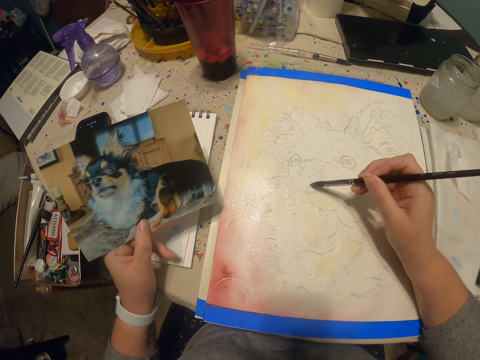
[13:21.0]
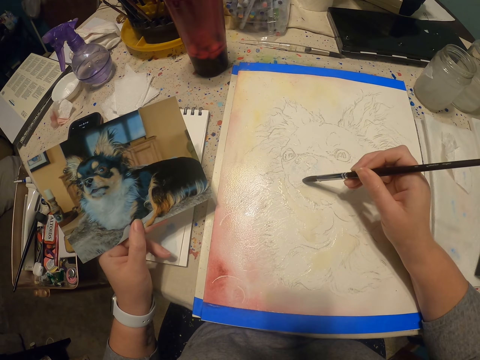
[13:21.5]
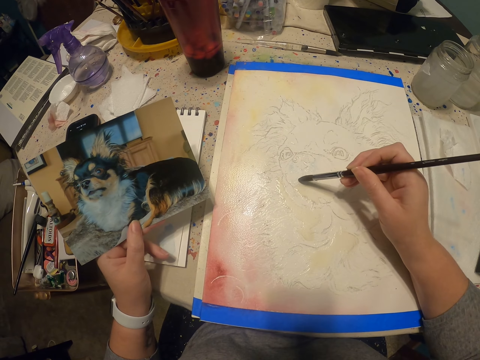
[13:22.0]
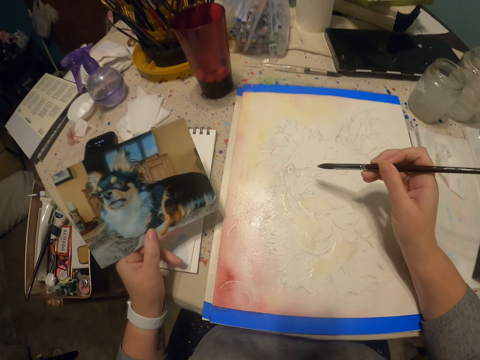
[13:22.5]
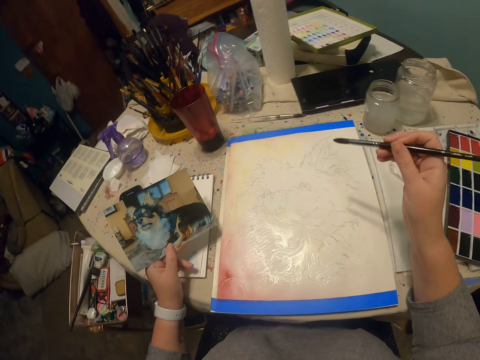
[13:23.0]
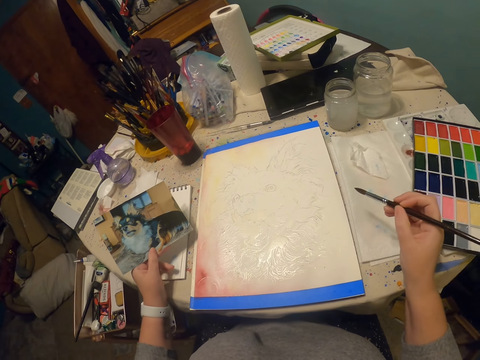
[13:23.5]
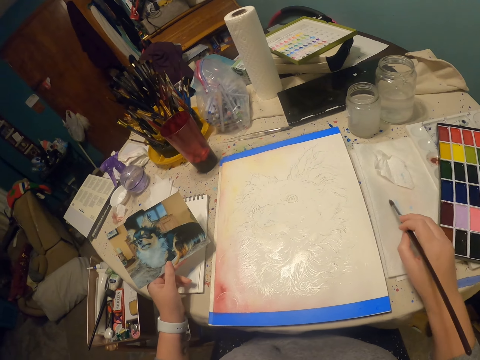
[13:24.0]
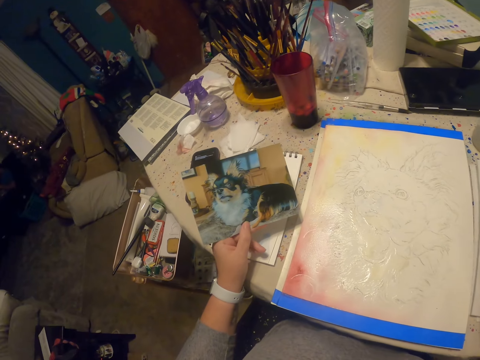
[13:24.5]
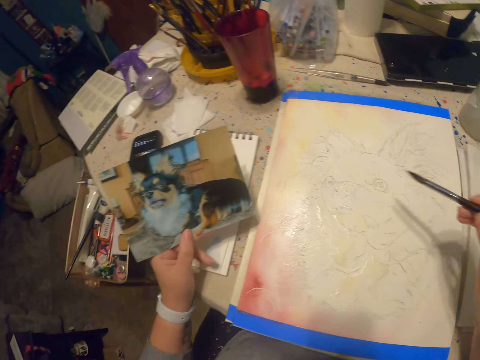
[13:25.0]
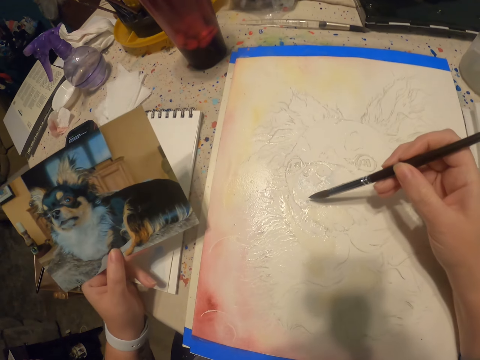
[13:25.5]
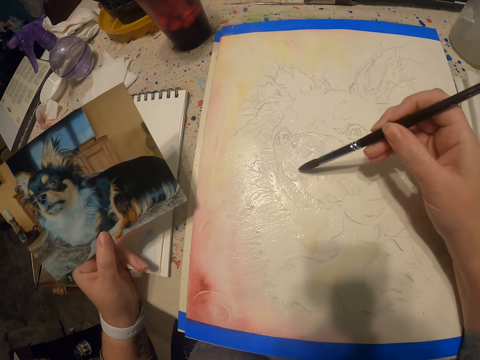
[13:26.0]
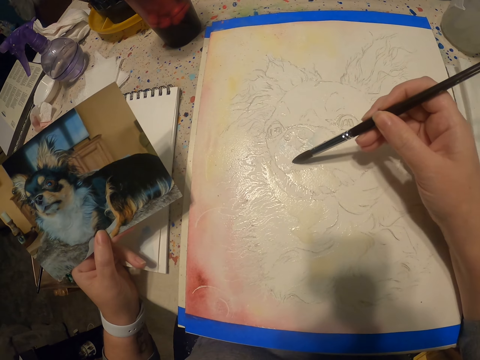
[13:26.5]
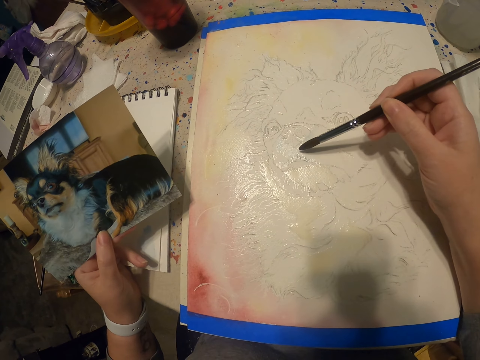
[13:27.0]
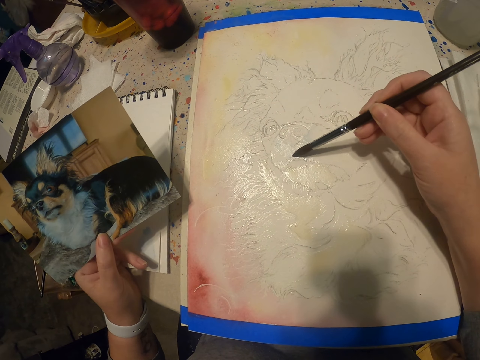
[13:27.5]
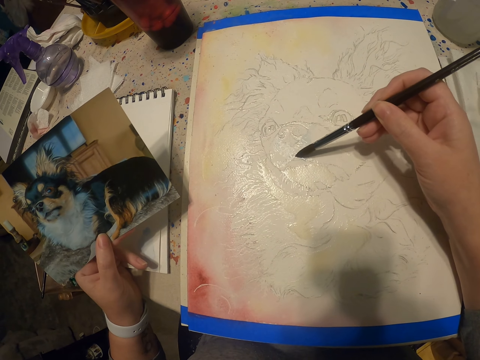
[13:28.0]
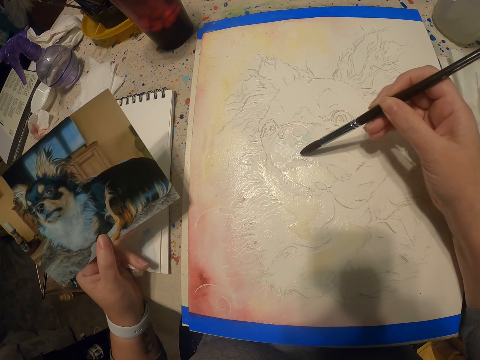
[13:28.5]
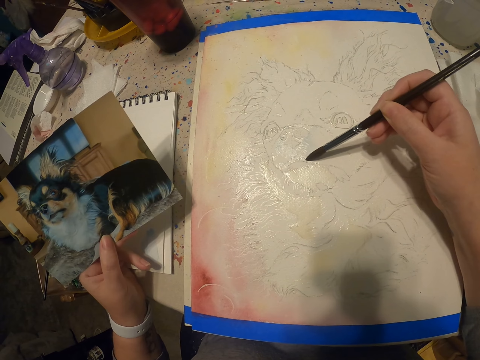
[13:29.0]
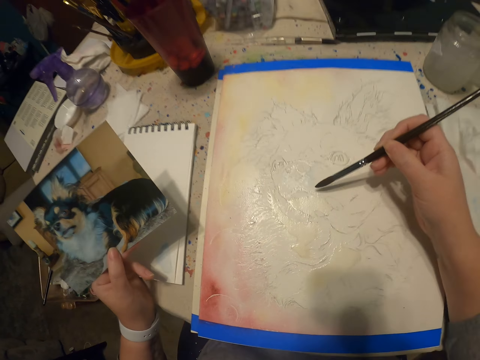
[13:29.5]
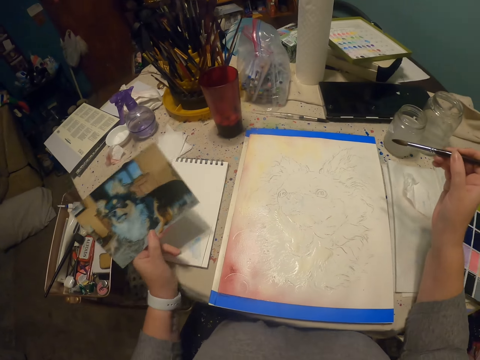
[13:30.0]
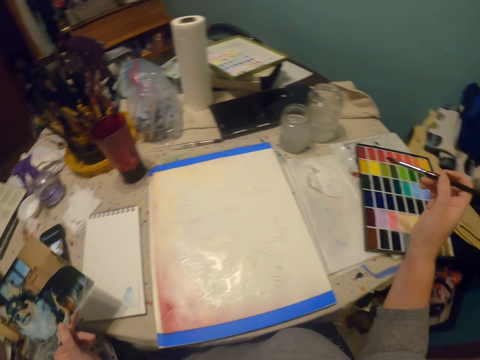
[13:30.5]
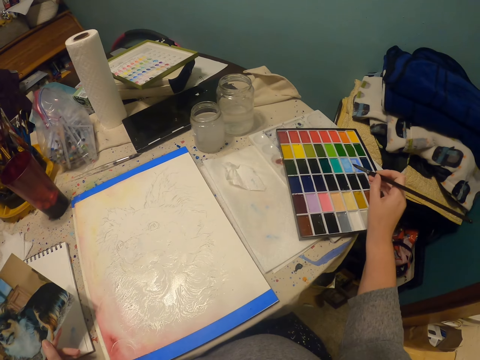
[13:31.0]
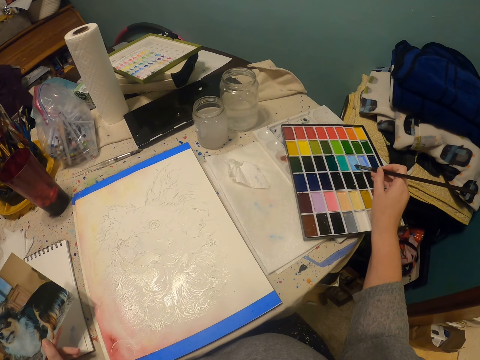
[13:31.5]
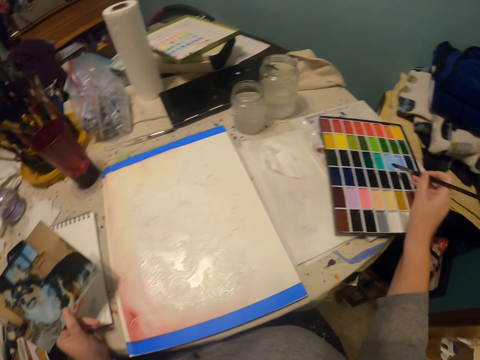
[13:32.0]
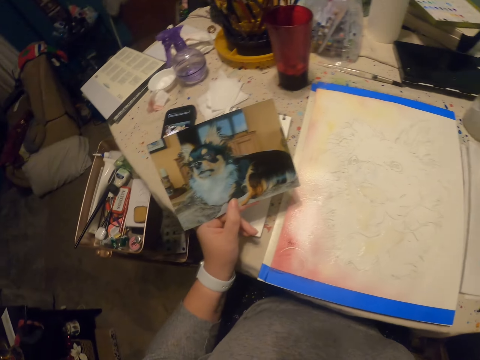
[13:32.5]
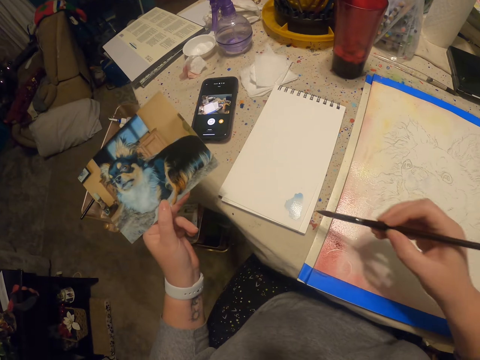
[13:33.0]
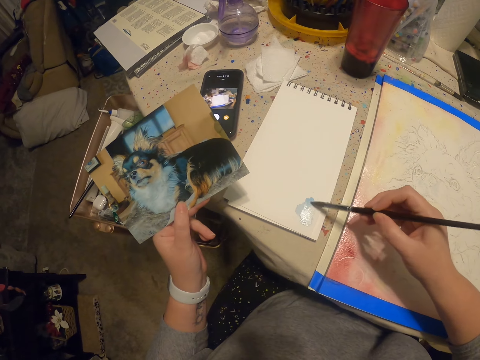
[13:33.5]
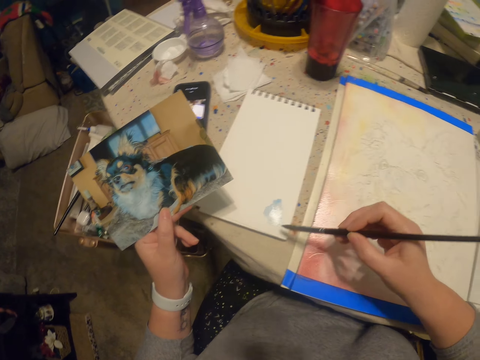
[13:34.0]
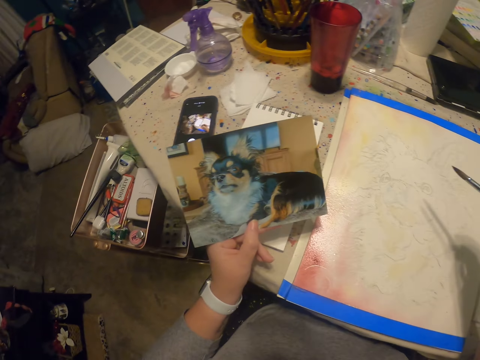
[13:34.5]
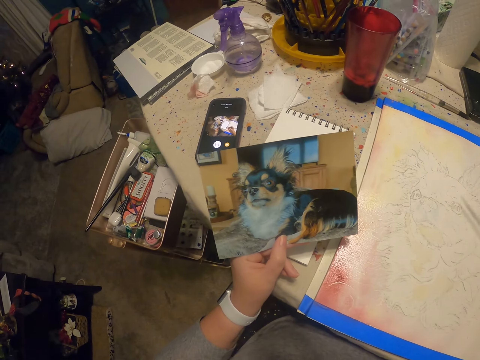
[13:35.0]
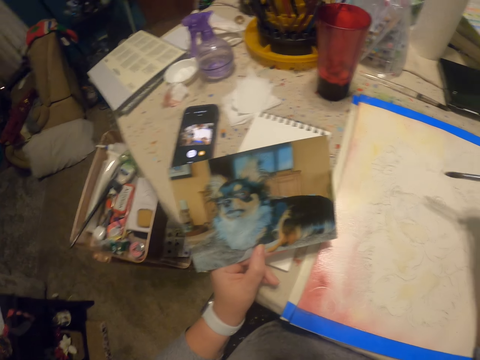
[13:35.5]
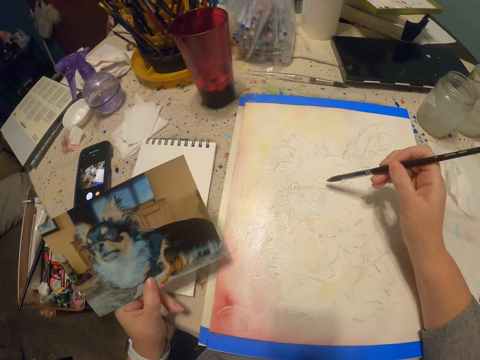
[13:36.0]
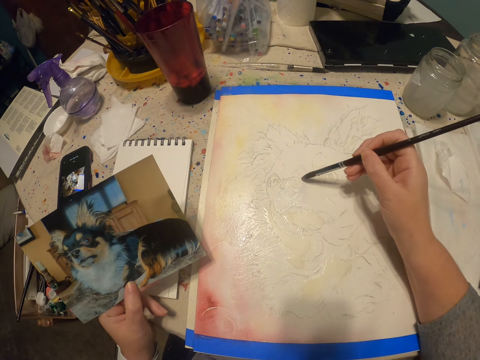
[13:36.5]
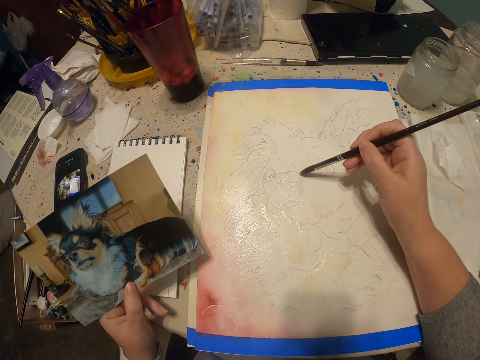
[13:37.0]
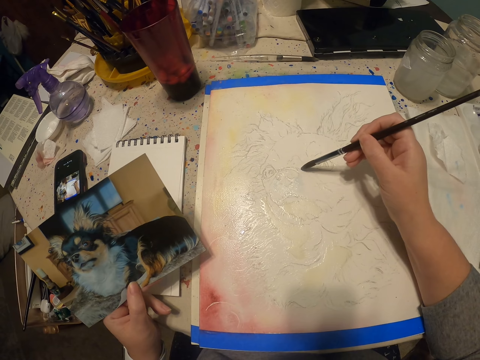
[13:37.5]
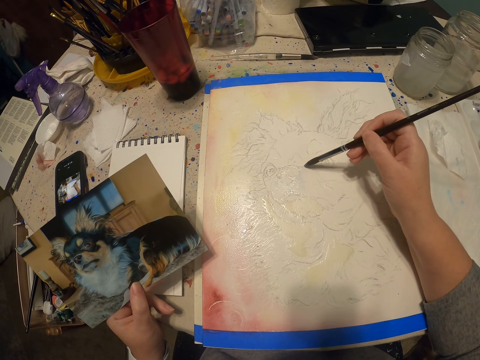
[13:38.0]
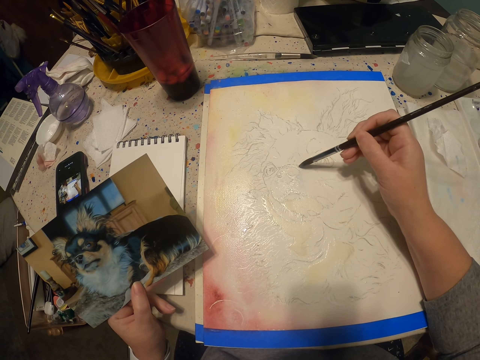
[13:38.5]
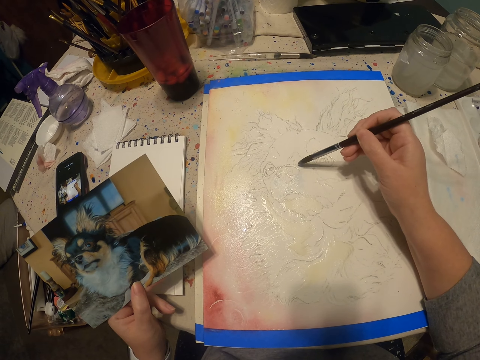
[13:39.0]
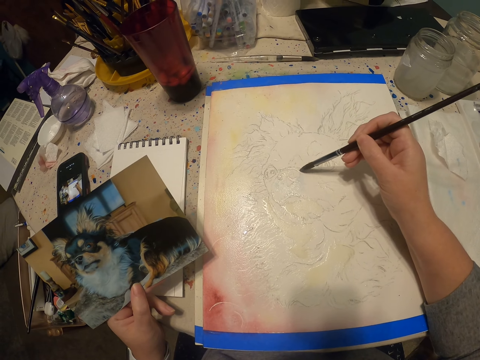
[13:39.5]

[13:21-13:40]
The camera wearer wipes the paint brush on the cloth. They look at the dog's photo. They draw on the paper. They dip the paint brush in the paint. They wipe the paint on the book. They draw on the paper.

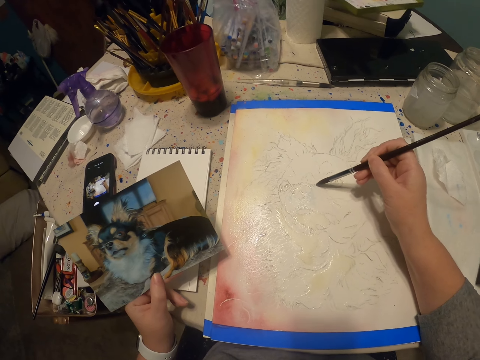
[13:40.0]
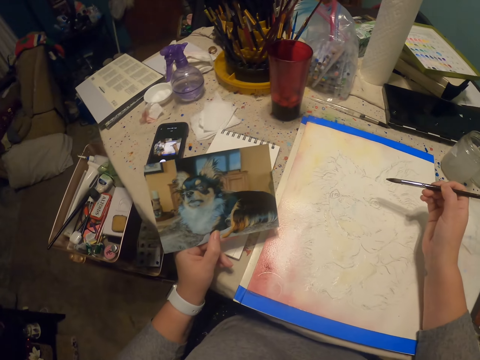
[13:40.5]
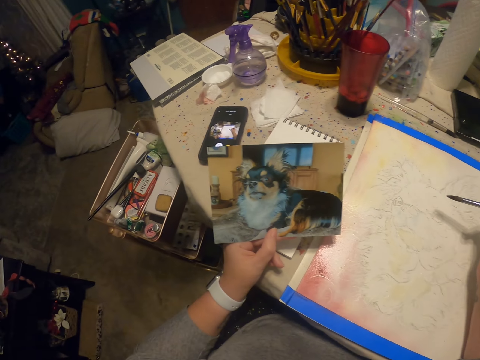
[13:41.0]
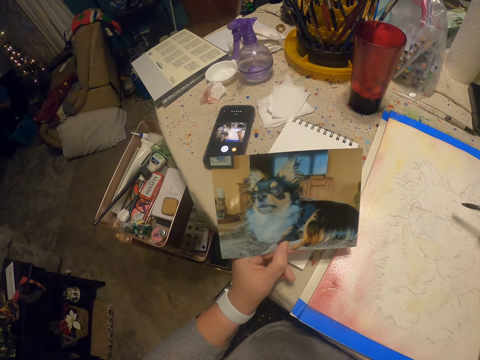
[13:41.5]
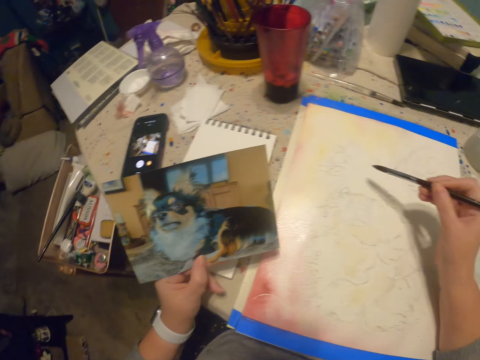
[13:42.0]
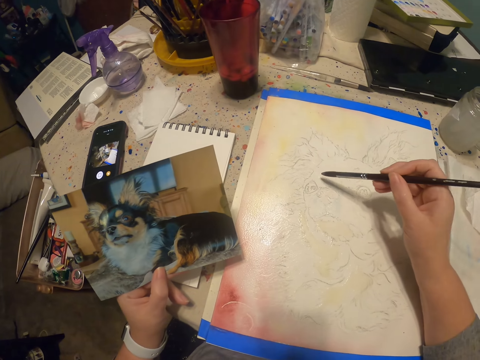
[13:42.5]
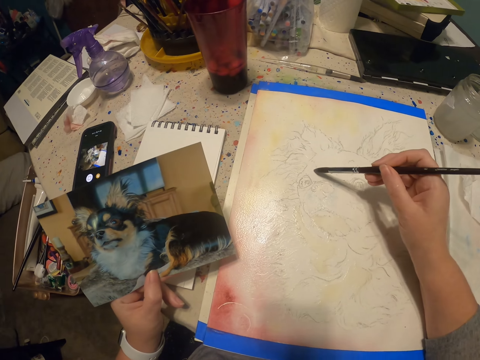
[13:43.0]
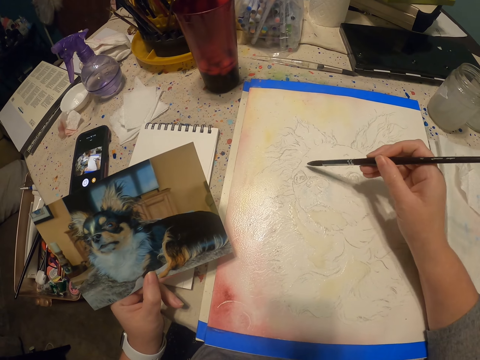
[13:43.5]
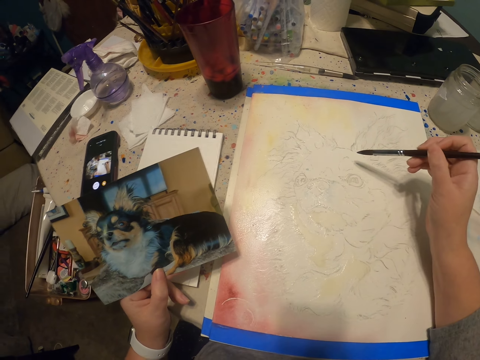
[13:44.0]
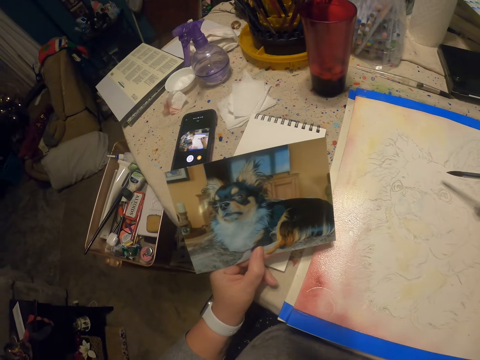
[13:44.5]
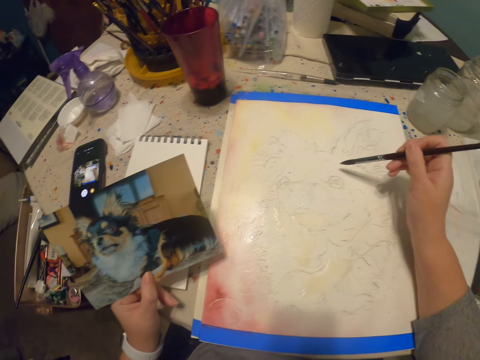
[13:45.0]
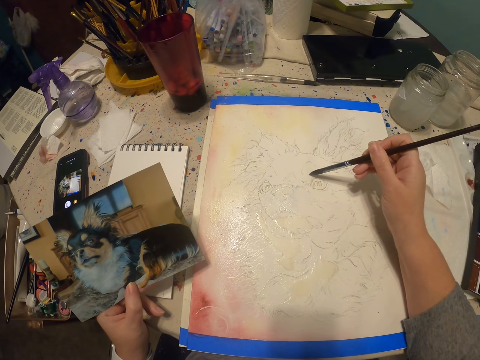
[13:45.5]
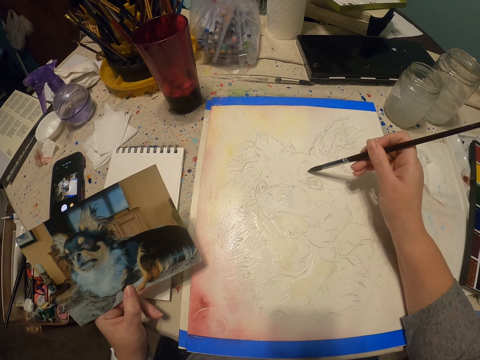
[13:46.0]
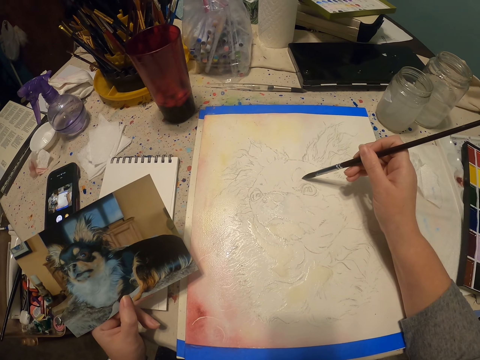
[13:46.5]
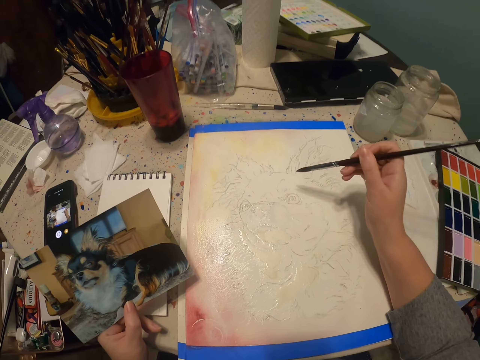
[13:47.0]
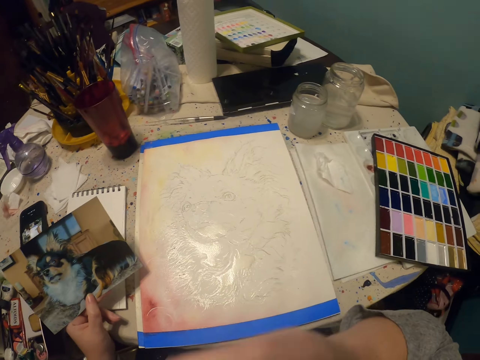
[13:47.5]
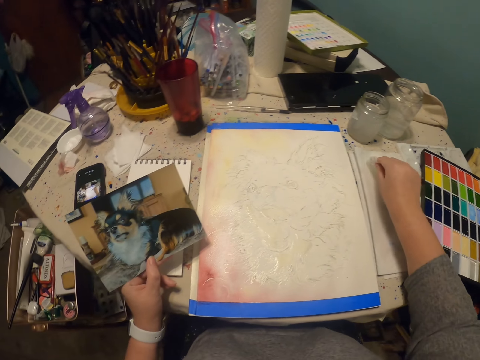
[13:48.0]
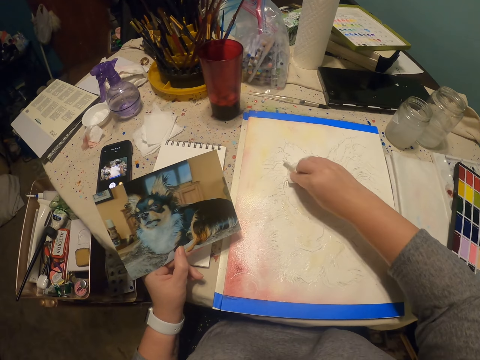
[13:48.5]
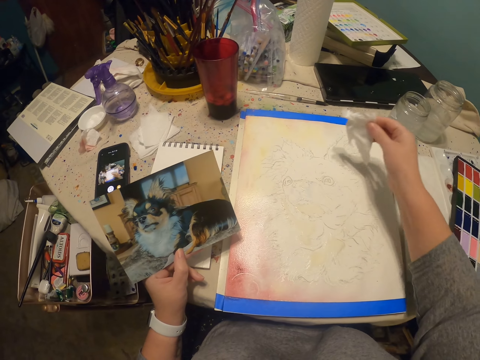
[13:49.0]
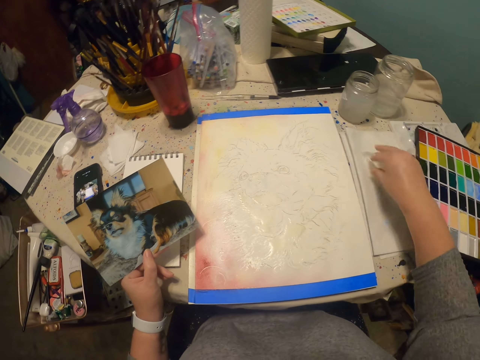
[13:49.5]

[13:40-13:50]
The camera wearer looks at the dog's photo. They draw on the paper. They bite the paint brush. They wipe the drawing with the tissue.
